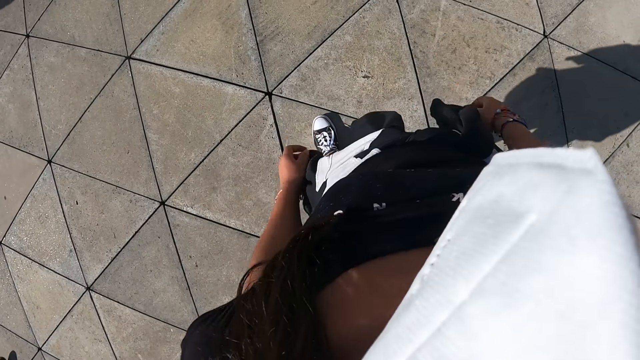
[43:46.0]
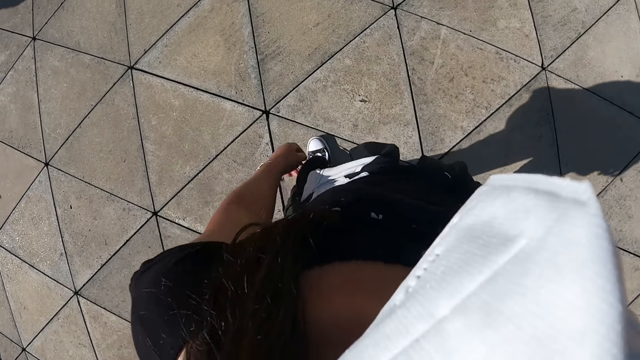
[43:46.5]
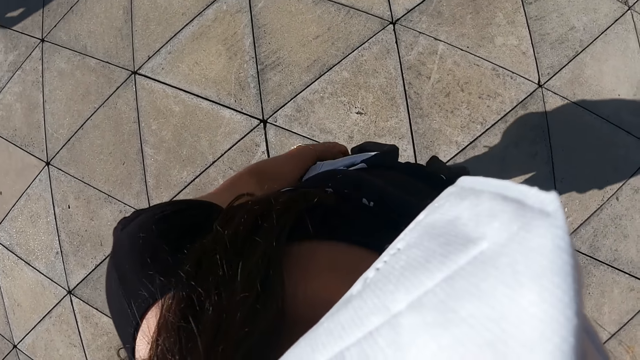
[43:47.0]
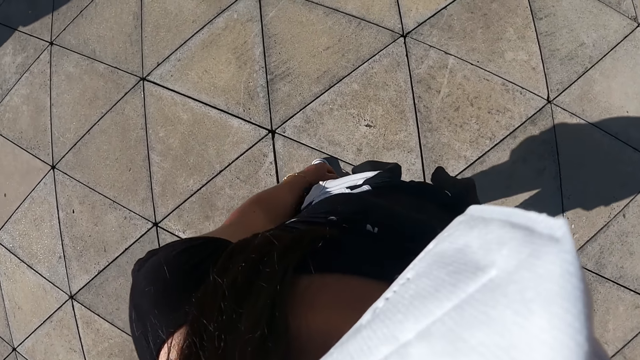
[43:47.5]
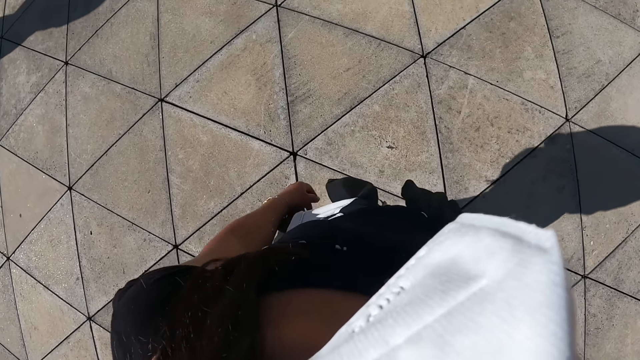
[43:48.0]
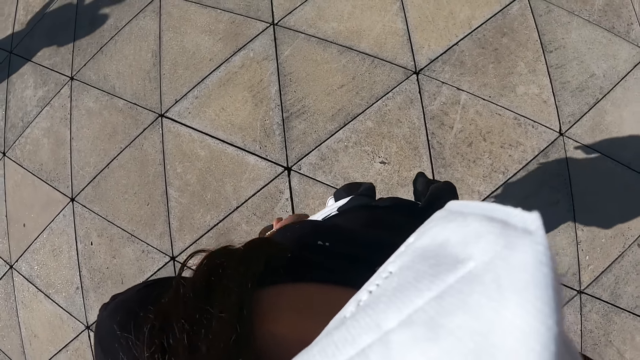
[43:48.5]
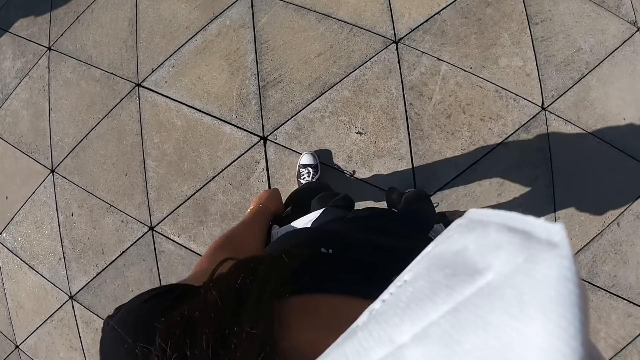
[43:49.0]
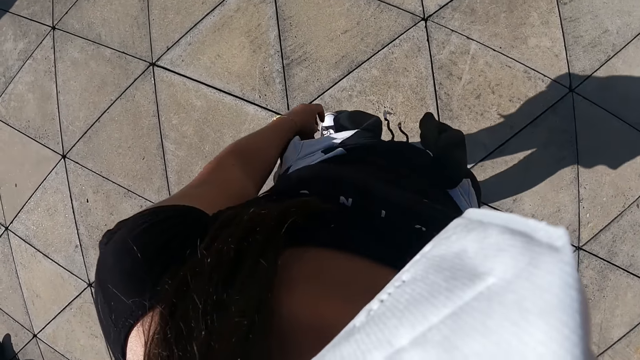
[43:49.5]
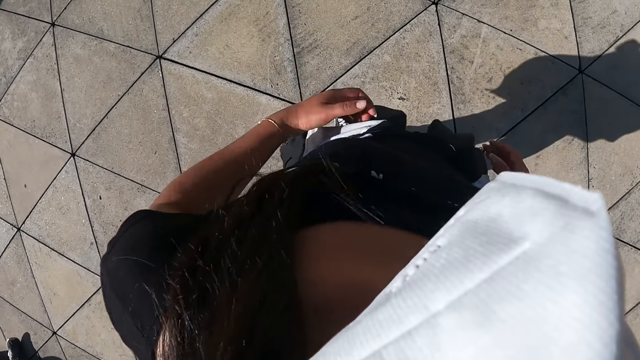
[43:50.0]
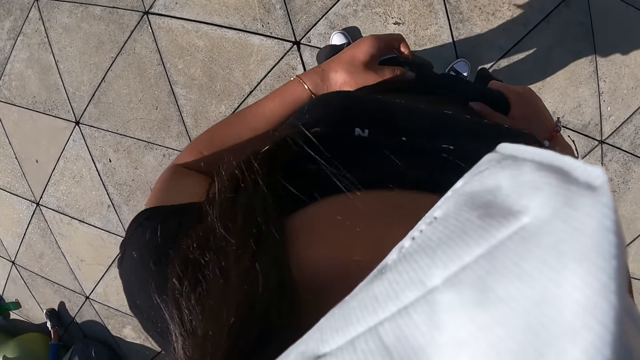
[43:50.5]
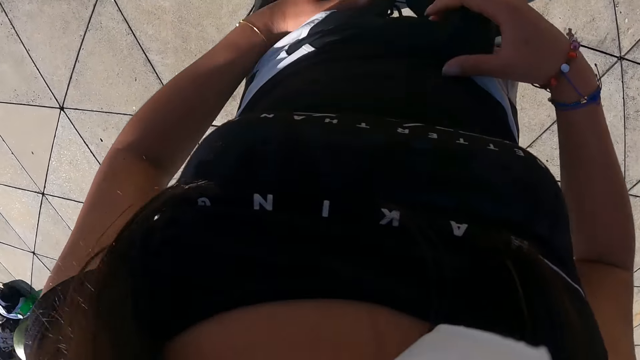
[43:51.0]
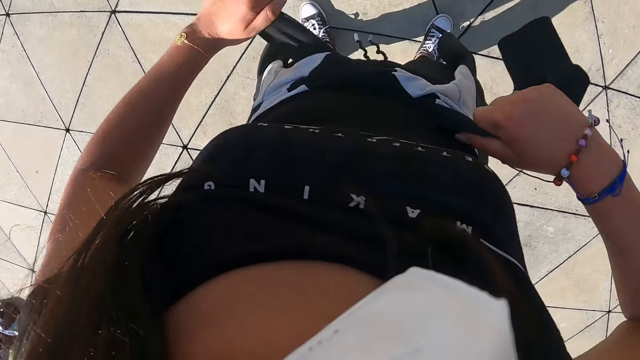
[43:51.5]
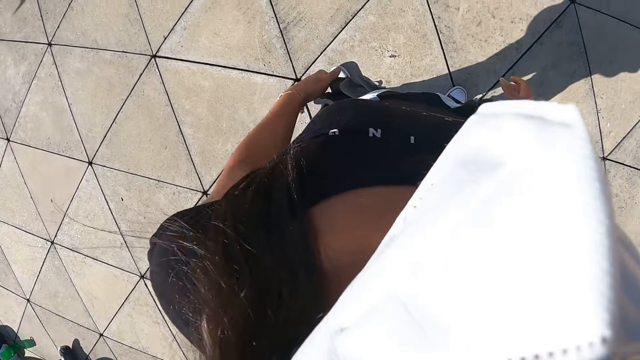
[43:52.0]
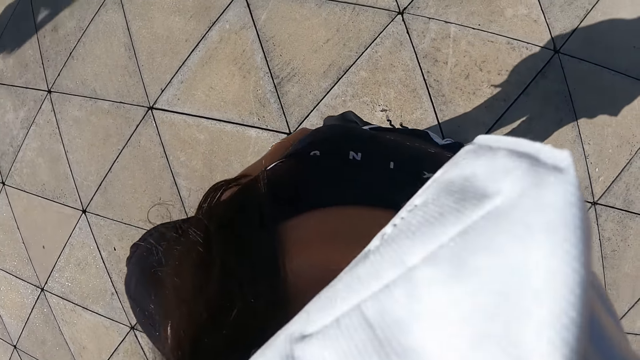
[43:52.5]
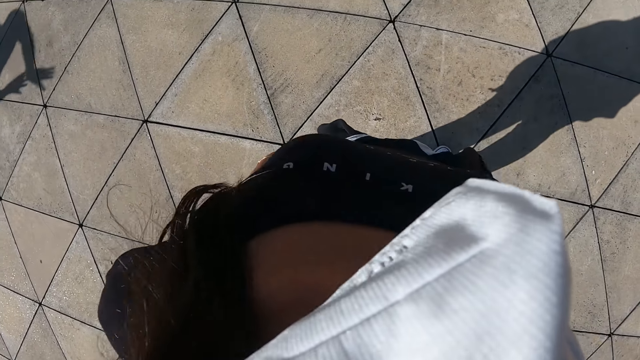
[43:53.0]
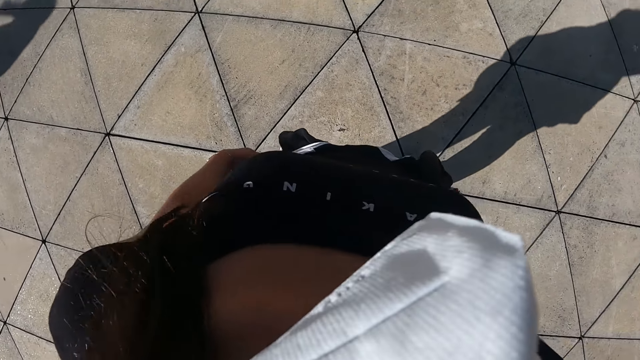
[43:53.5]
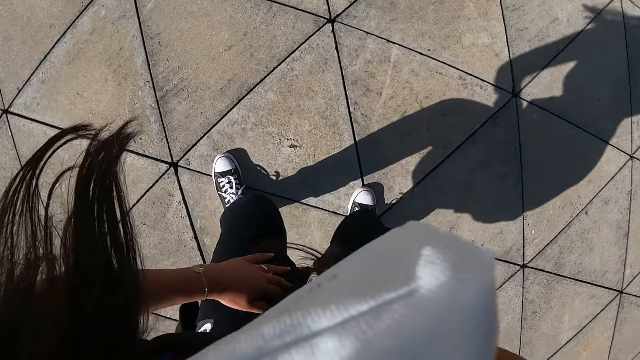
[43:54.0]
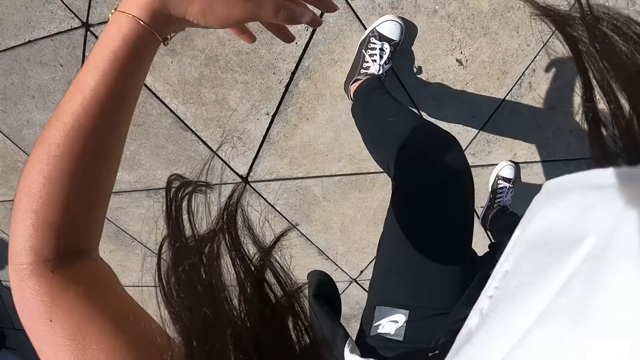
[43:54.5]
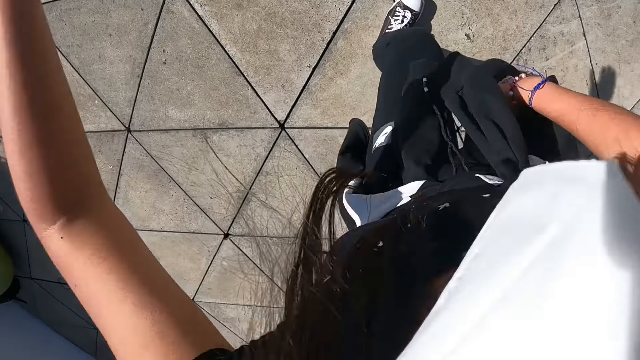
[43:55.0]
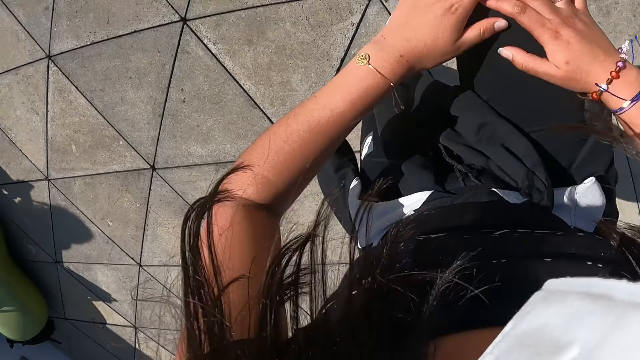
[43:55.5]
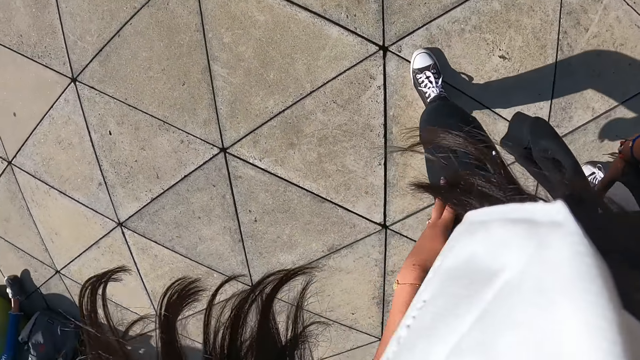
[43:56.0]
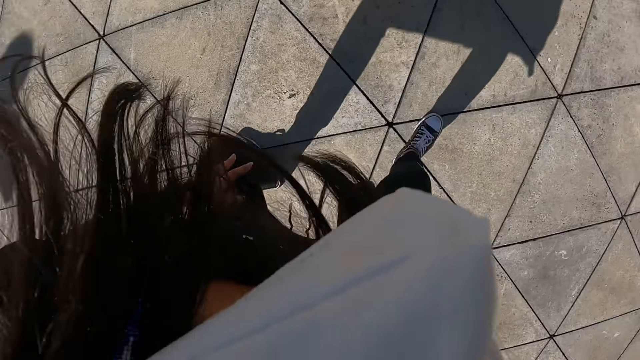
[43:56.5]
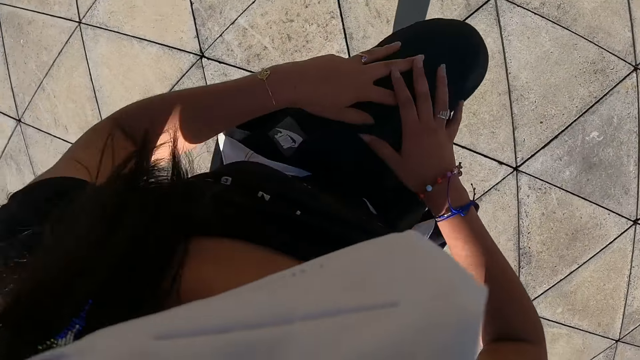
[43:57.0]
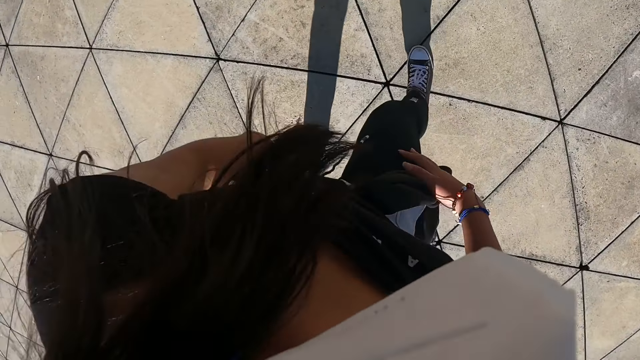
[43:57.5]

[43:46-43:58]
The camera wearer tightens the sweater around her waist with both hands. She dances.

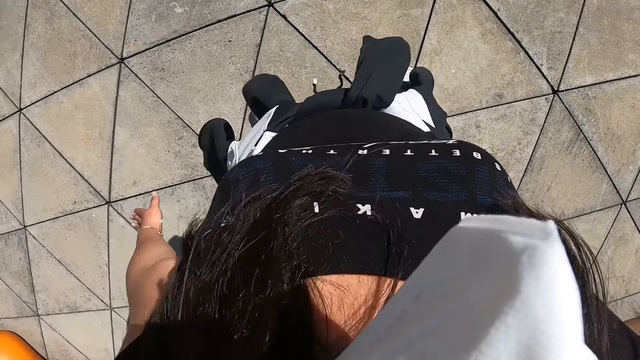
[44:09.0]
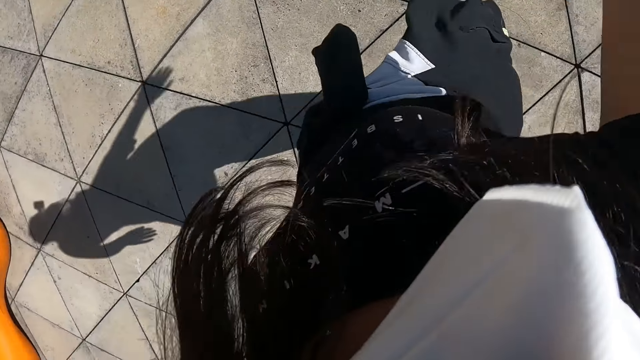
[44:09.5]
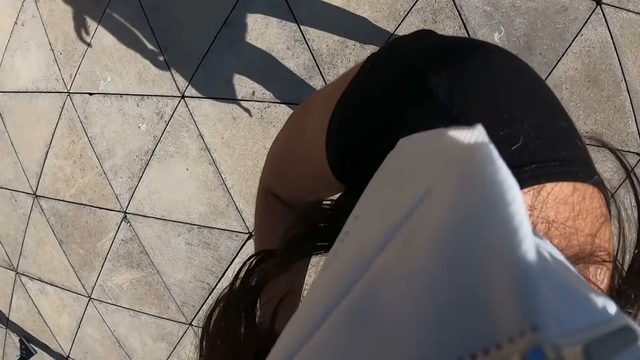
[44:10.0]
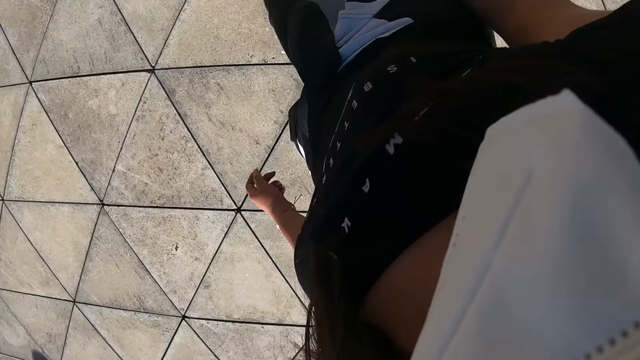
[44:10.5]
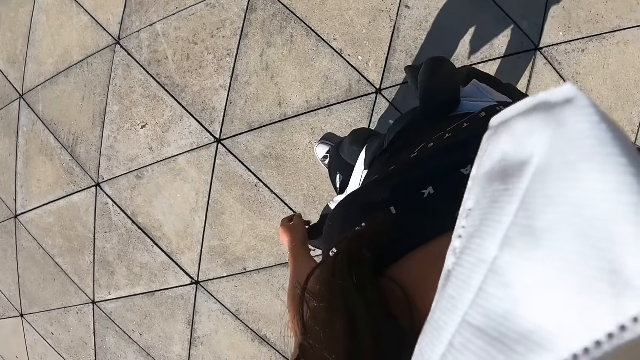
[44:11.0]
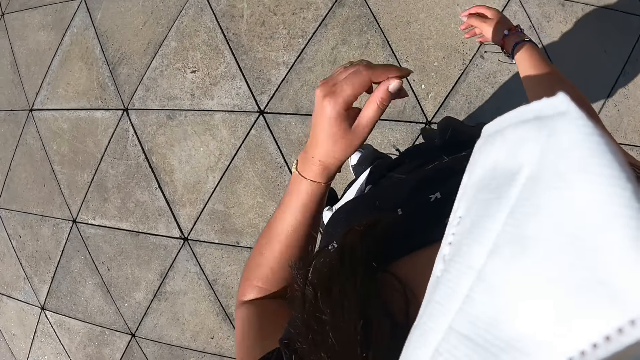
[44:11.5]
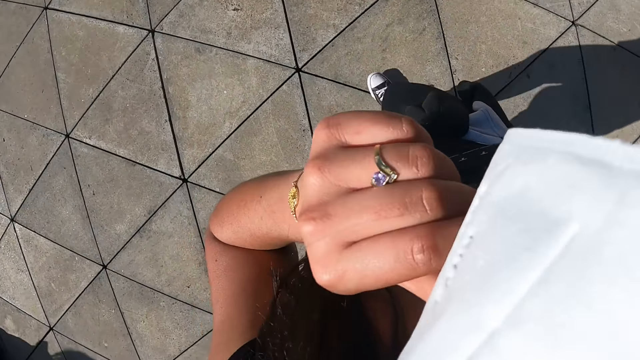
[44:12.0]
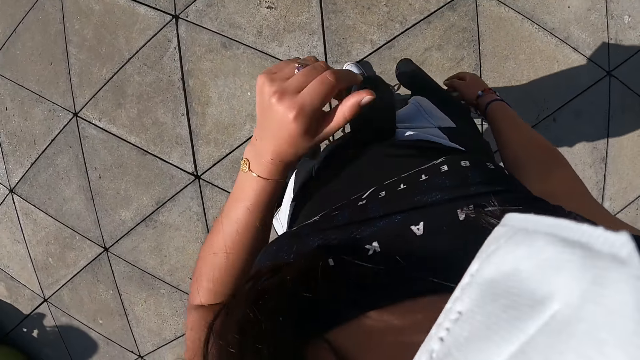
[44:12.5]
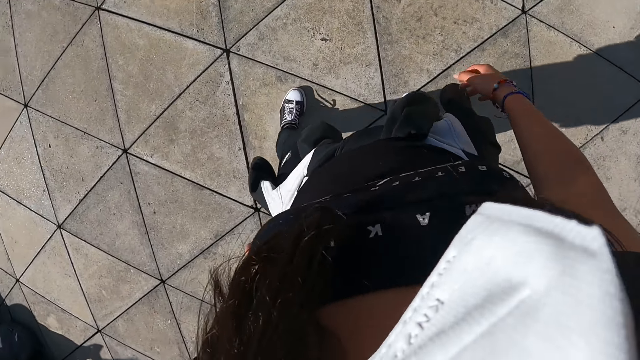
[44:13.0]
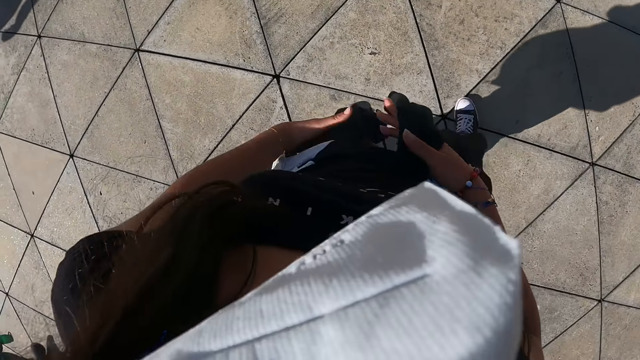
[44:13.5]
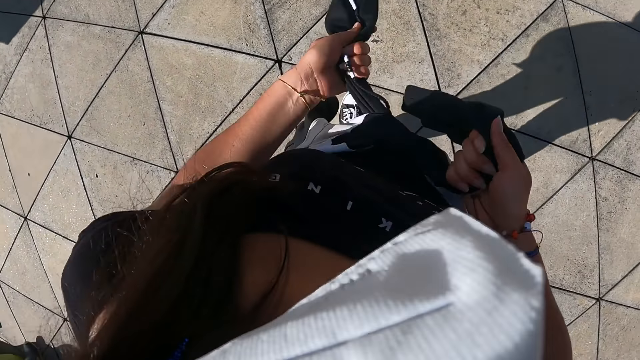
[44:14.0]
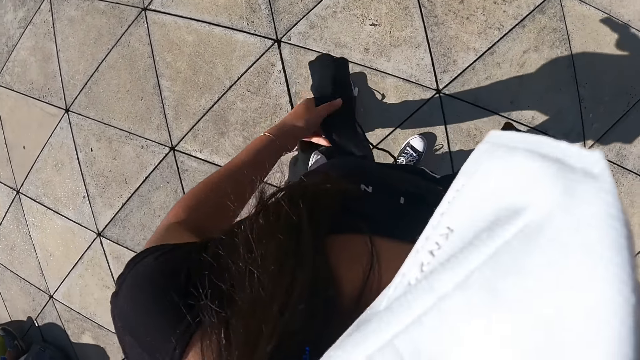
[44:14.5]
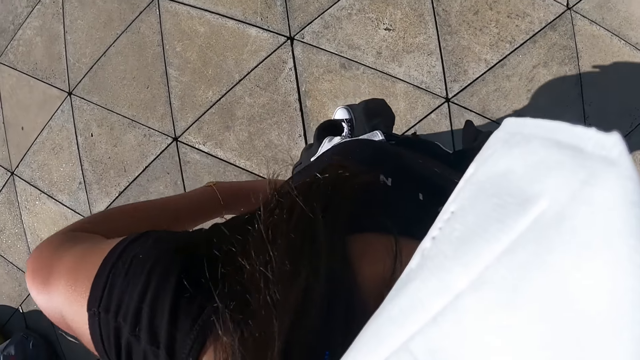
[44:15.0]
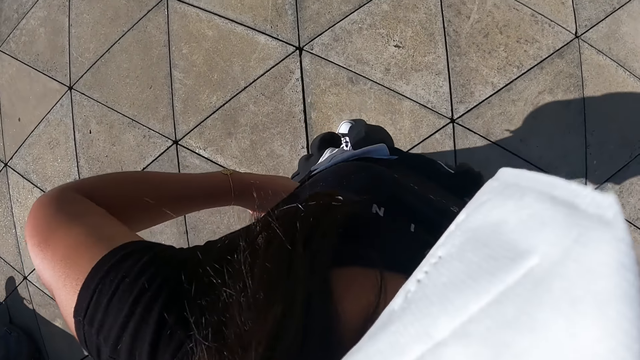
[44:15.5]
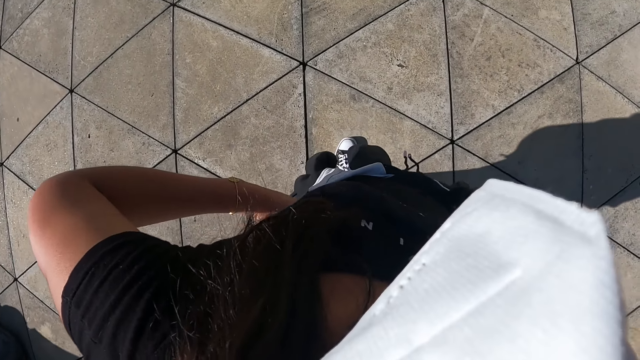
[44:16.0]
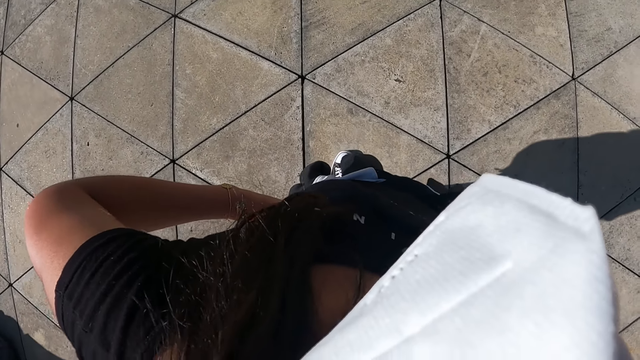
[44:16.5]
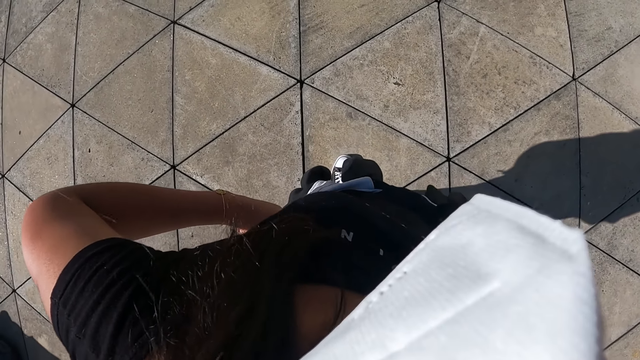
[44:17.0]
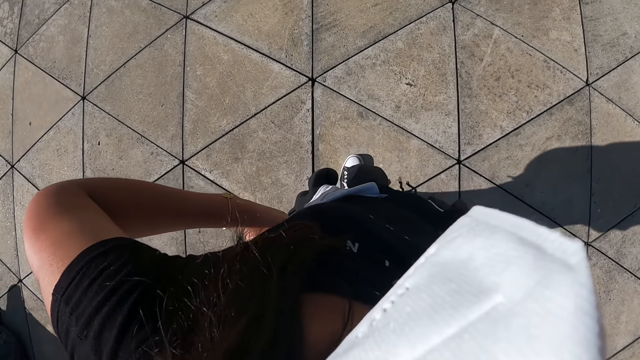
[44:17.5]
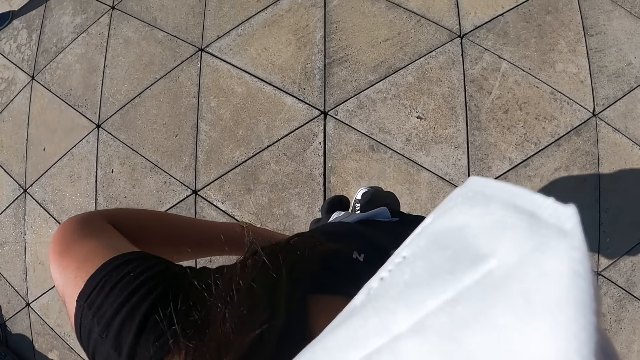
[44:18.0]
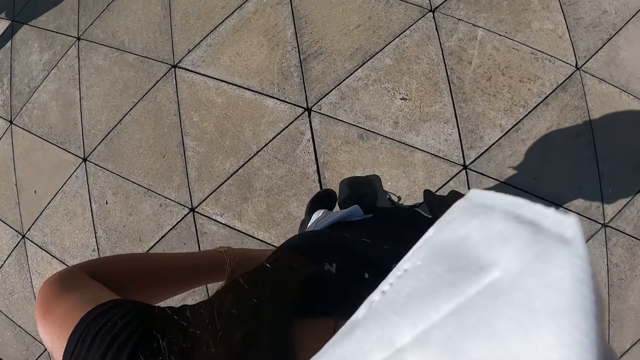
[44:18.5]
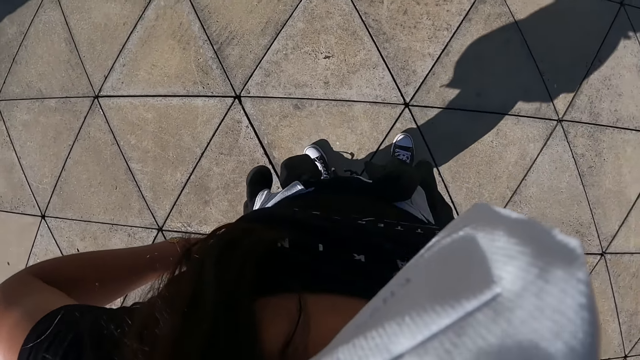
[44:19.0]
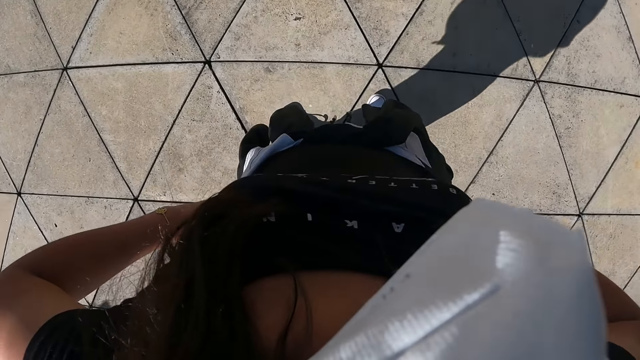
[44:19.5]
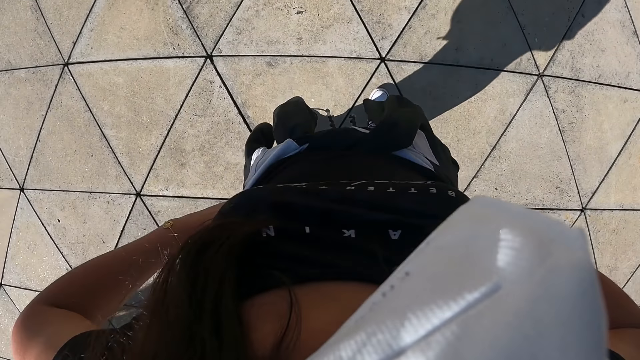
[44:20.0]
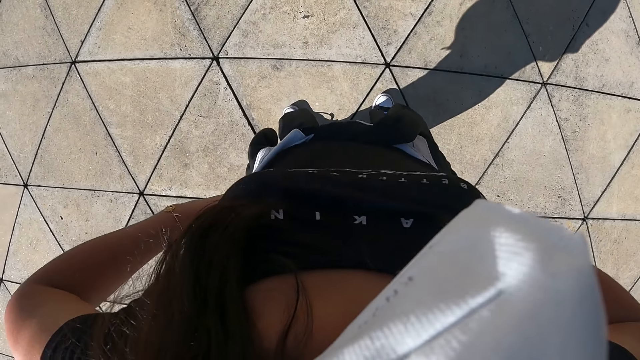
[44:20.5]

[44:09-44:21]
The camera wearer adjusts her face mask with her left hand. She tightens the sweater around her waist with both hands. She places both hands on her waist. She looks around.
